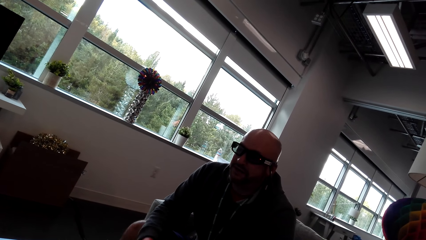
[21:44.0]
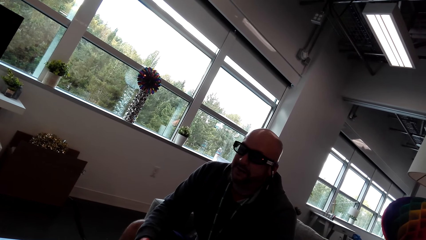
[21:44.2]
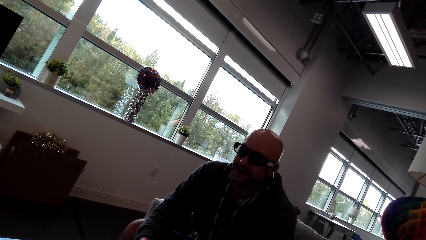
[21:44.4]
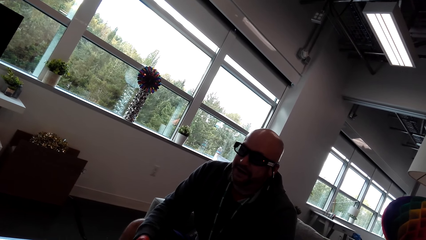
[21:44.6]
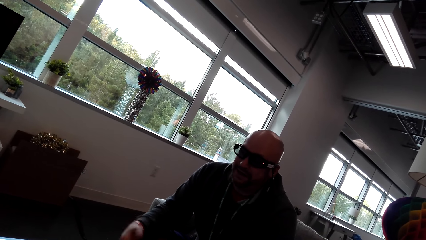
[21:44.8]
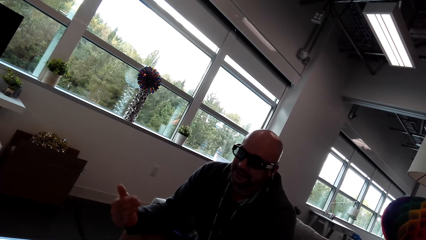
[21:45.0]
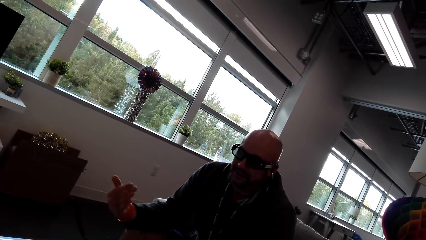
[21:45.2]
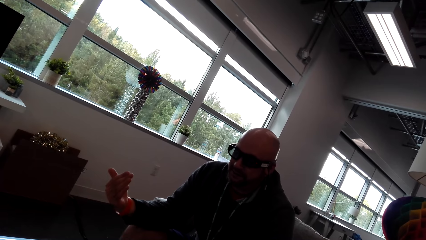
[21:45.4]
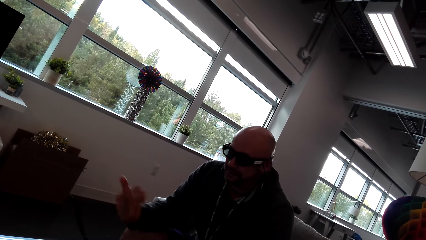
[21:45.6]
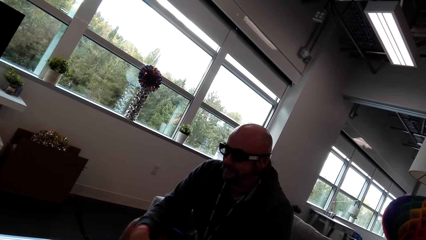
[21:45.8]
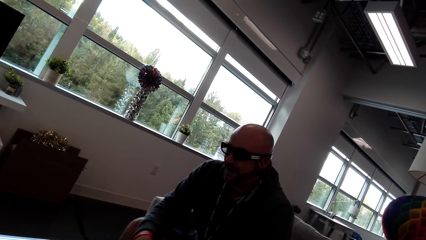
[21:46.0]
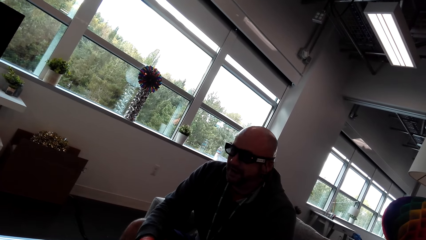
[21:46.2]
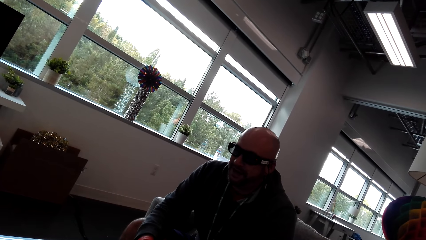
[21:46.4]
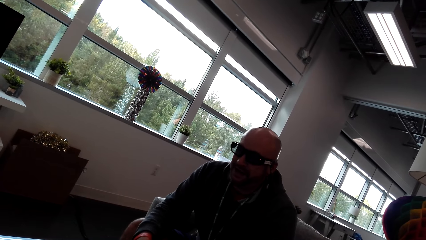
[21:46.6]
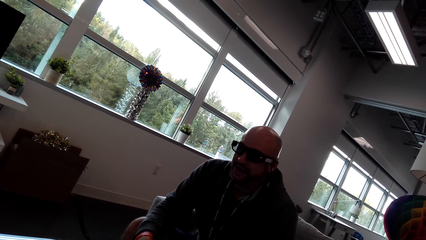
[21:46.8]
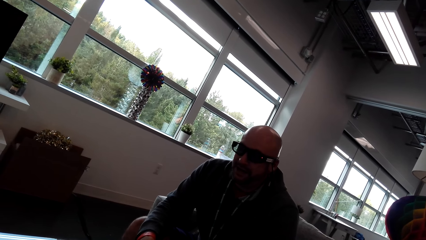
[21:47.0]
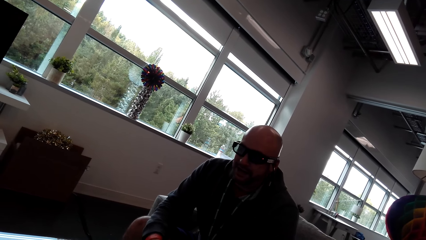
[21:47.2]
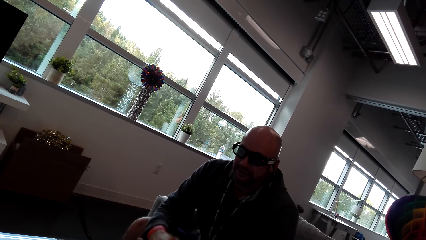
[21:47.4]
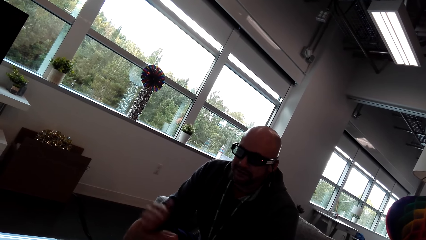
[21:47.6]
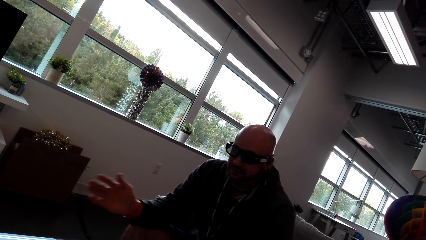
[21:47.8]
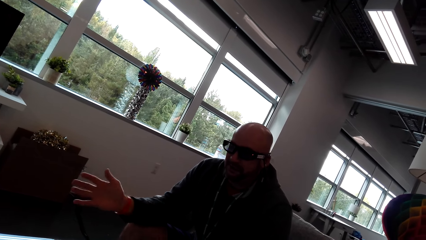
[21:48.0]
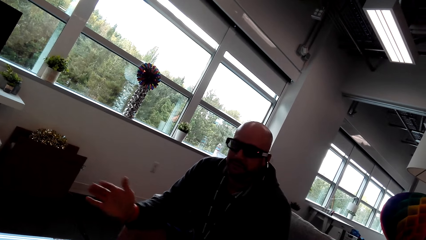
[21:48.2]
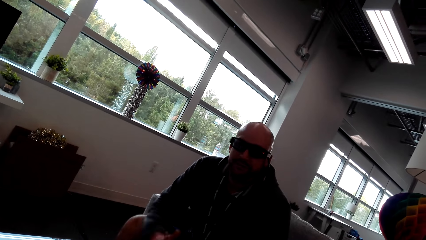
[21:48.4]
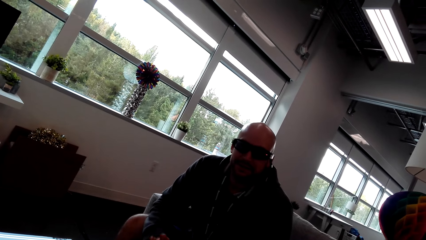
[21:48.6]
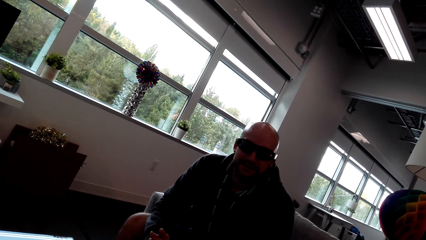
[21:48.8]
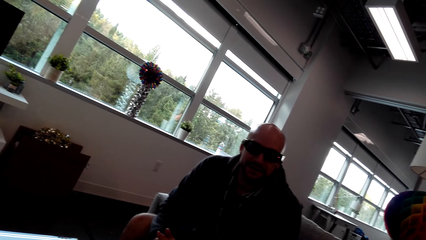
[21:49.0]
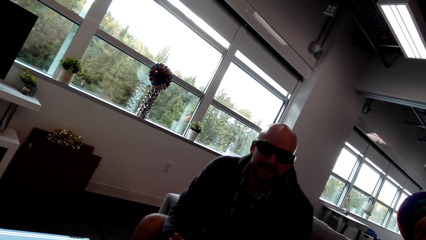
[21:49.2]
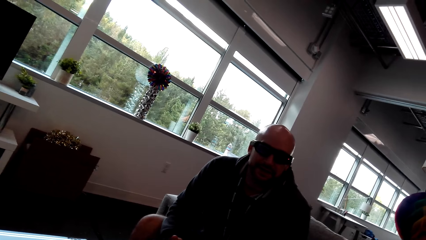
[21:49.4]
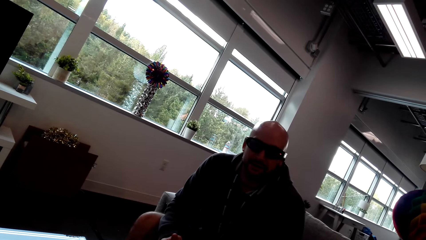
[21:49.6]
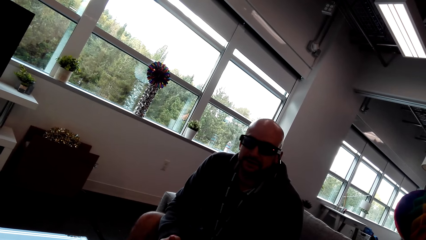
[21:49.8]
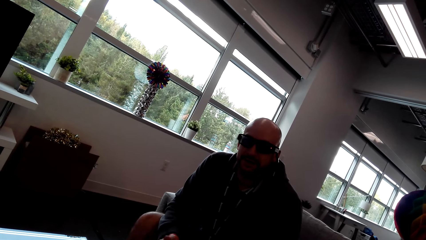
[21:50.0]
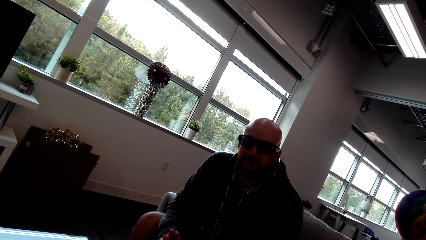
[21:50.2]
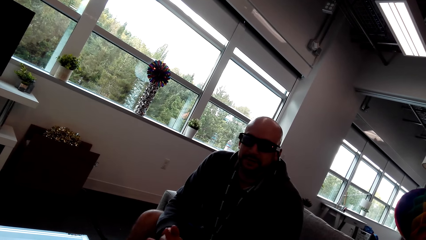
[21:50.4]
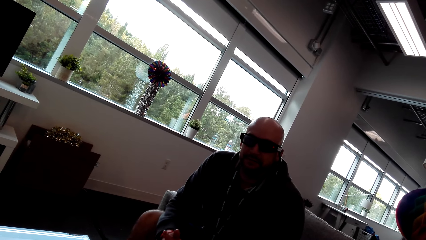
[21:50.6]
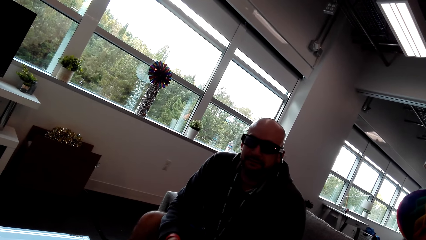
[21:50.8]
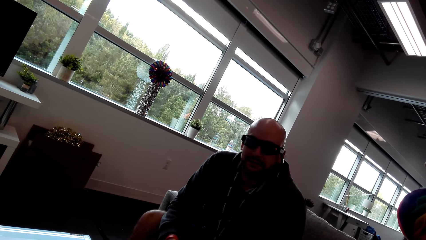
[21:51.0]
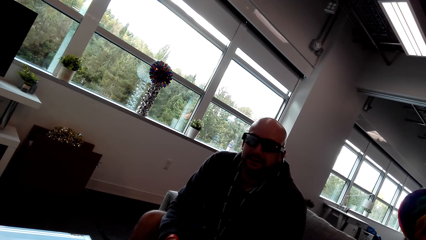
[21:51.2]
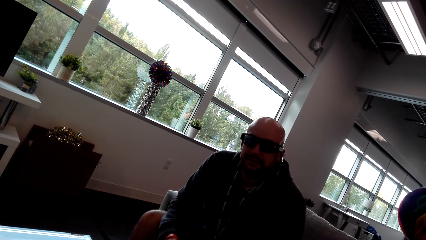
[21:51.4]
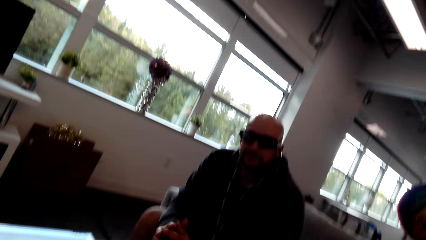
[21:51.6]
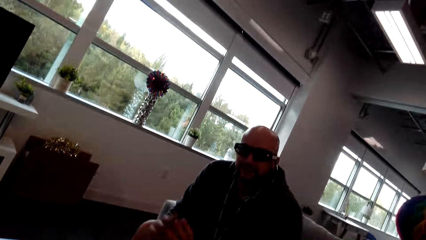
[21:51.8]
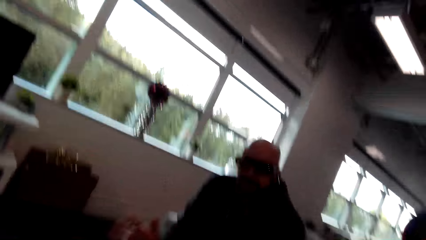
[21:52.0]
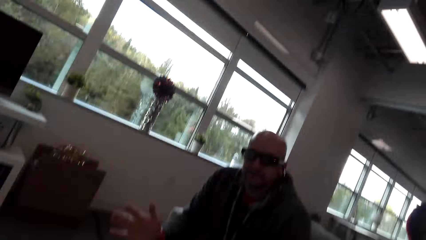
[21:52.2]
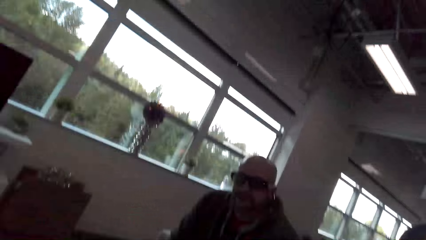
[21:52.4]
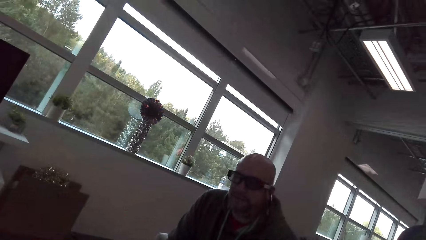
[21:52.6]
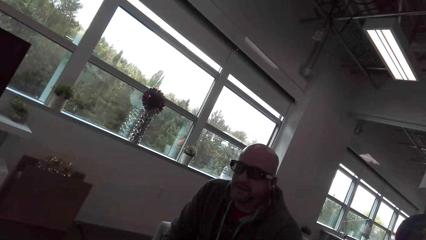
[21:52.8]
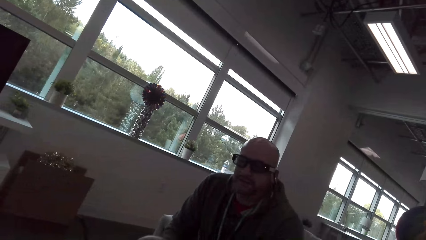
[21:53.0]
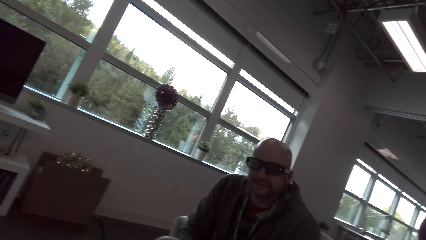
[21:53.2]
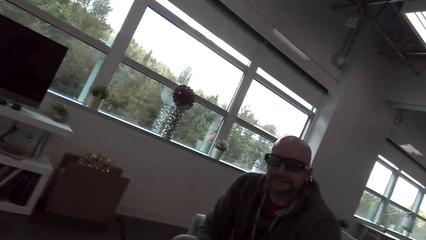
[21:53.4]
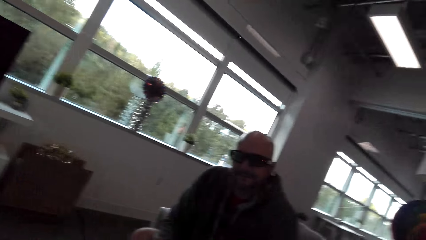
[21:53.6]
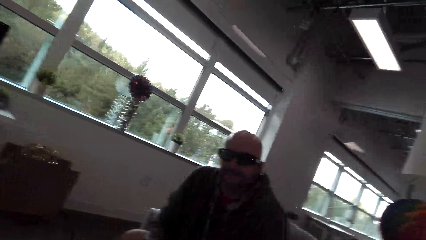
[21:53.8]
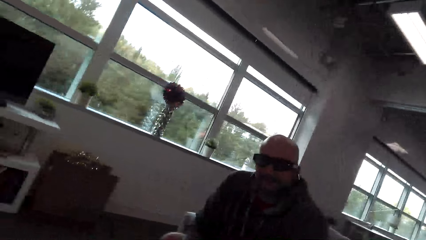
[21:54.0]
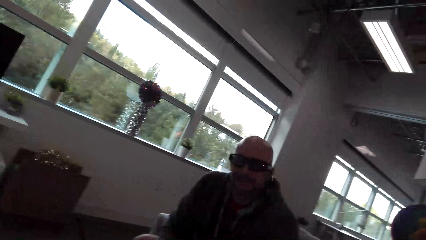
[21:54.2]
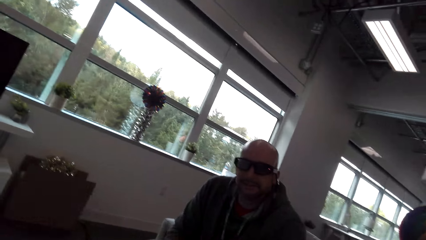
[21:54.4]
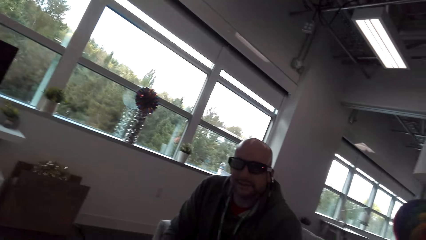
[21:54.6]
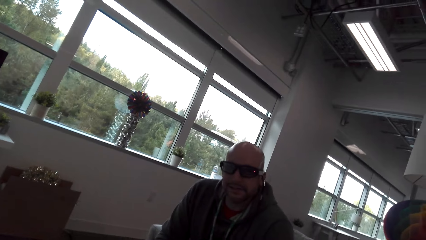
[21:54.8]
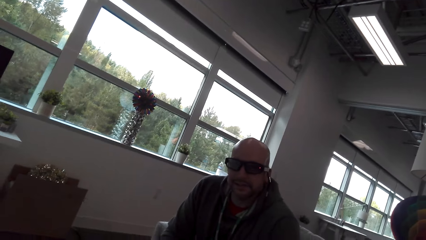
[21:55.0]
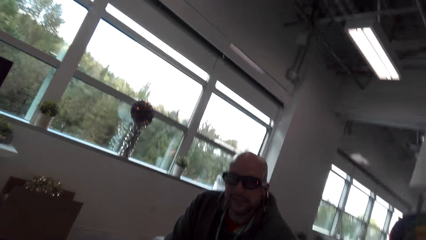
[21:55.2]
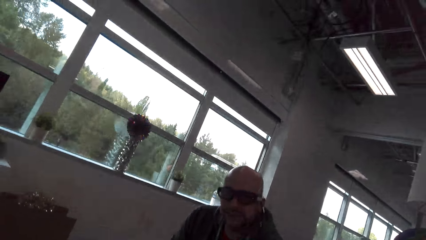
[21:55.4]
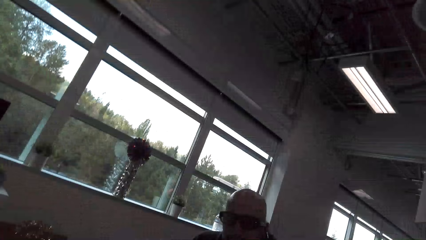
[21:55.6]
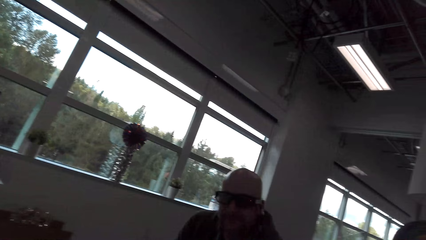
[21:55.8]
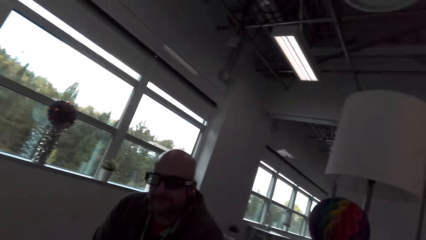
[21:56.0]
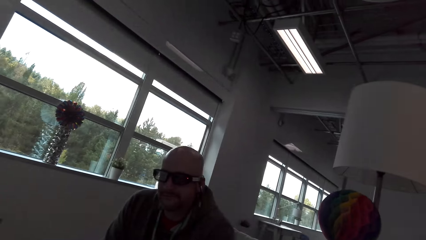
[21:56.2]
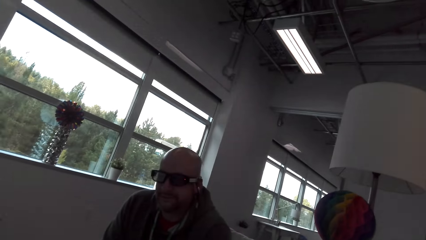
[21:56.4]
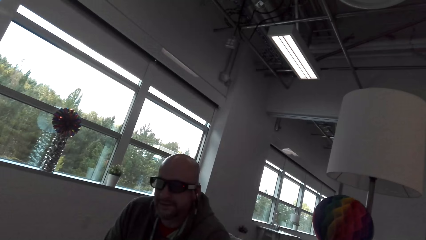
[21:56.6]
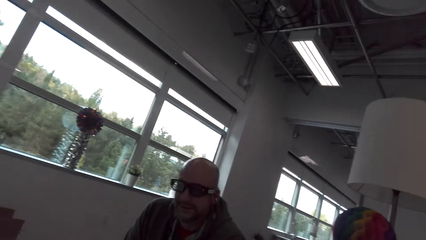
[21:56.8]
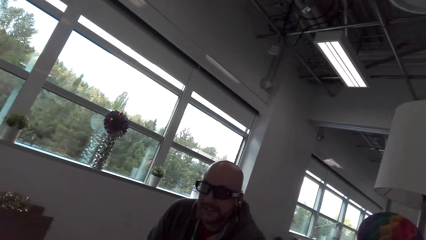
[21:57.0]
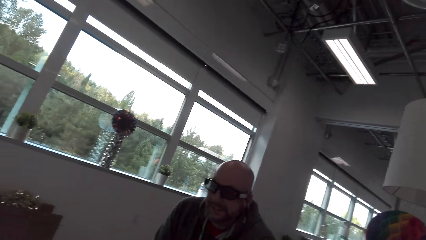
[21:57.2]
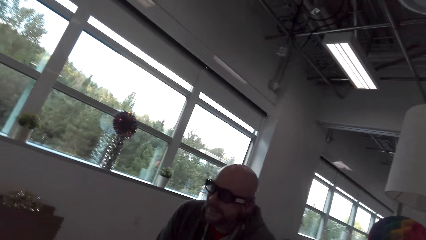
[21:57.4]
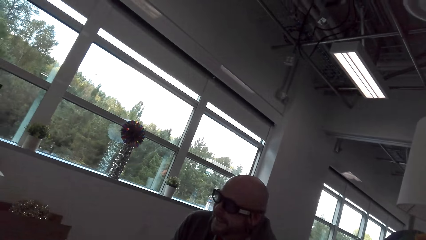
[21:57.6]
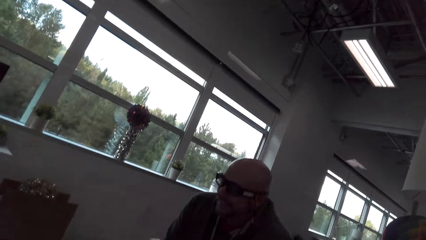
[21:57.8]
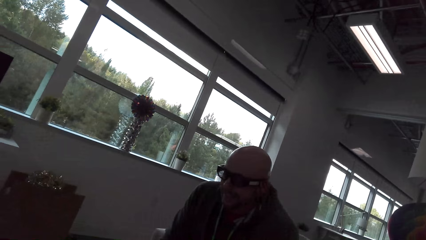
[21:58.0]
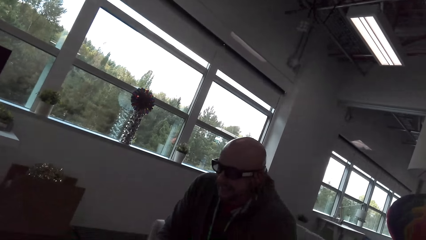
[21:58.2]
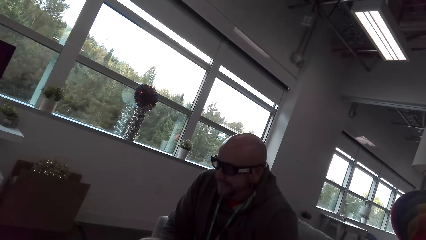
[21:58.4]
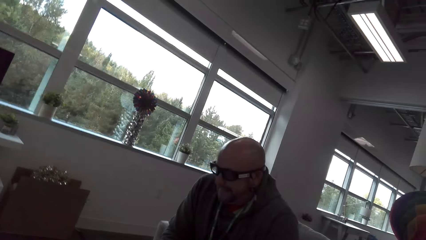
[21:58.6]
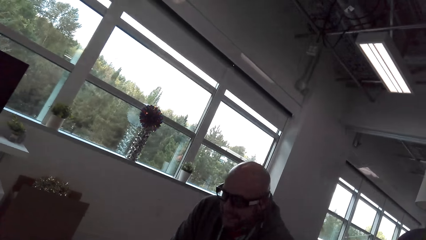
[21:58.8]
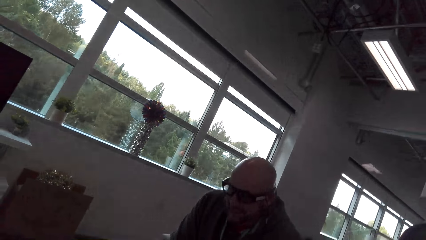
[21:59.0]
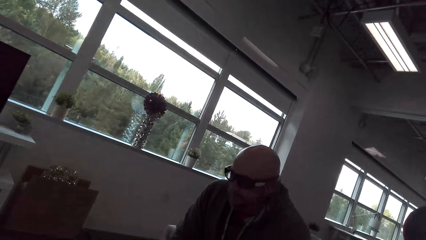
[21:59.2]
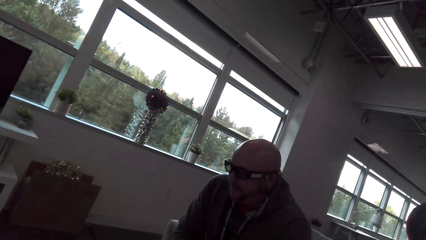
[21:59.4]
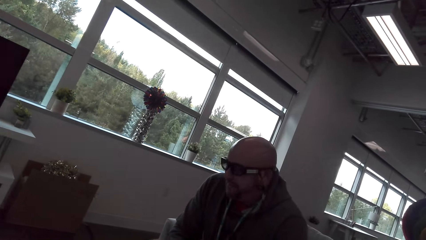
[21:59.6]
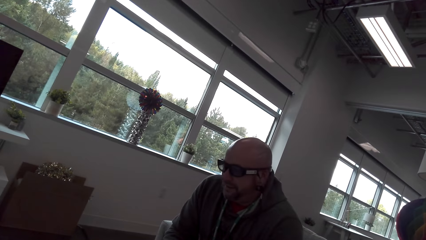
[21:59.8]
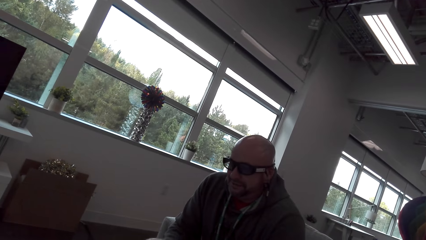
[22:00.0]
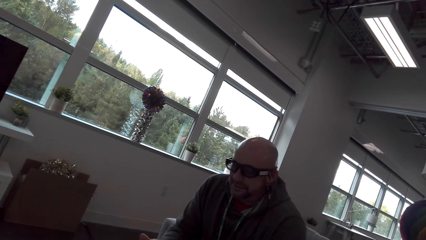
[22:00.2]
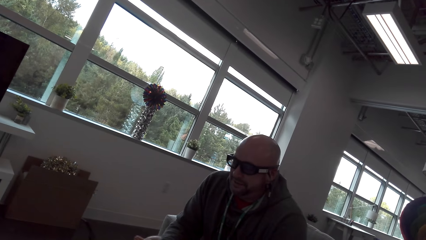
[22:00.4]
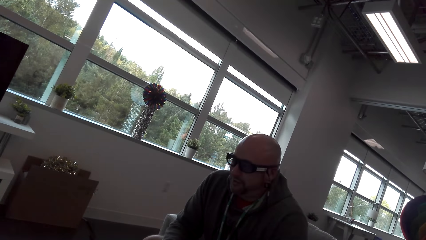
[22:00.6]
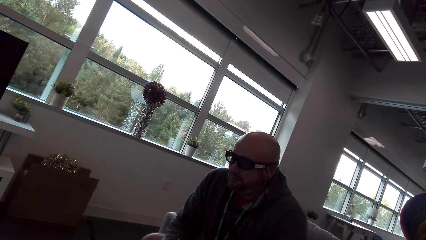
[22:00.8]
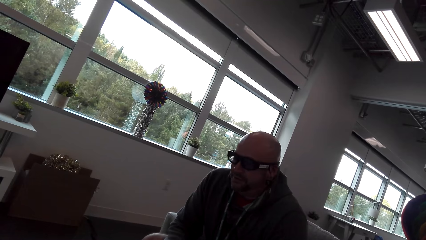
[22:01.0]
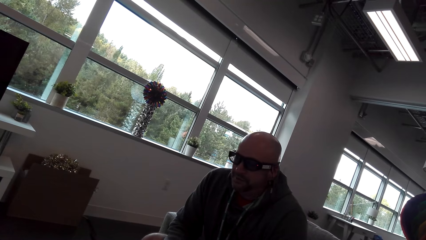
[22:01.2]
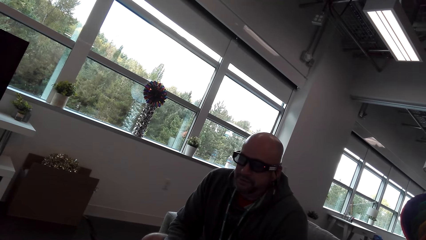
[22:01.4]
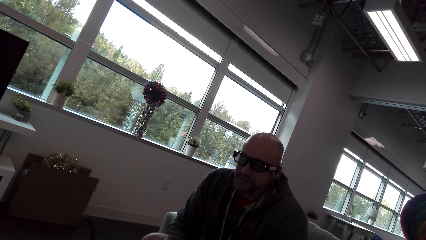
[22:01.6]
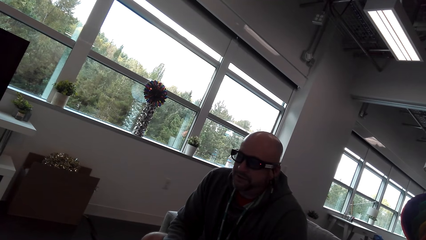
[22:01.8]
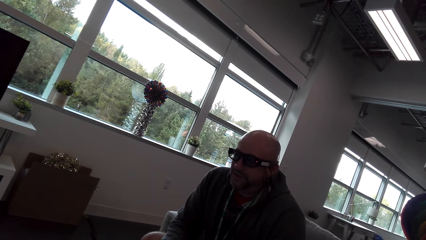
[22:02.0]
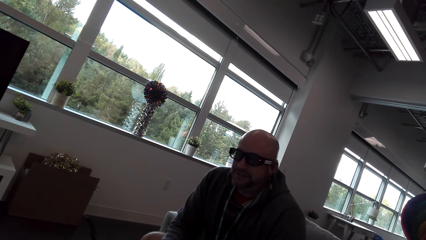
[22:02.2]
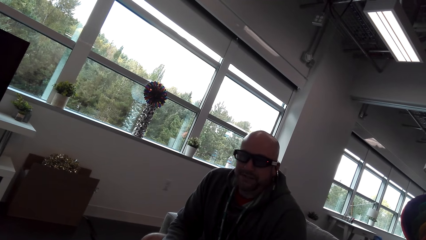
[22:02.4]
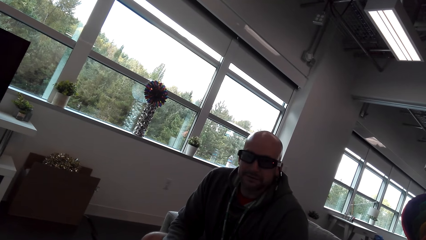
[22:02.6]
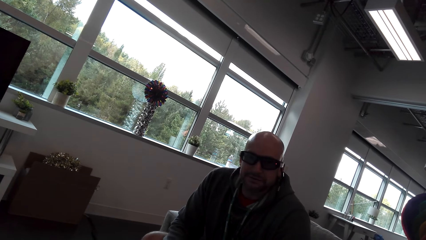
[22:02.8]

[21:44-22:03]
The camera wearer moves her head. She converses with a man. The man converses with the camera wearer.
